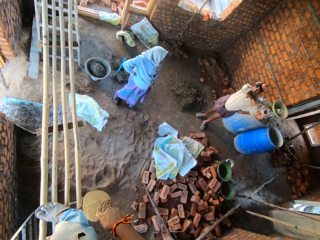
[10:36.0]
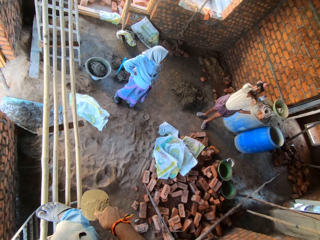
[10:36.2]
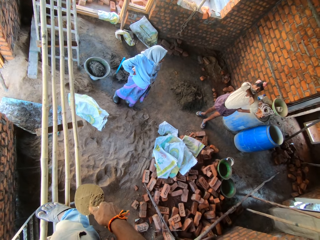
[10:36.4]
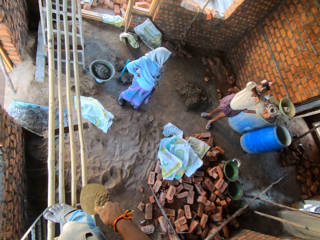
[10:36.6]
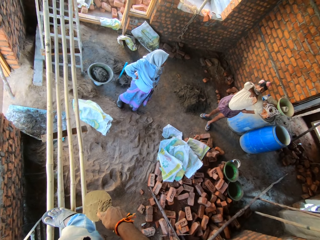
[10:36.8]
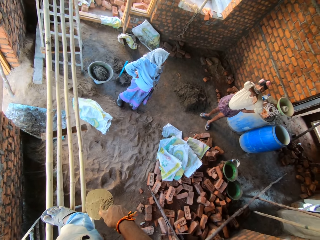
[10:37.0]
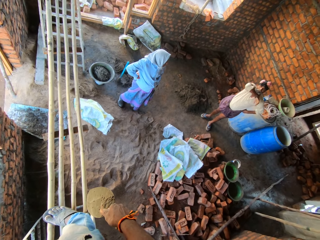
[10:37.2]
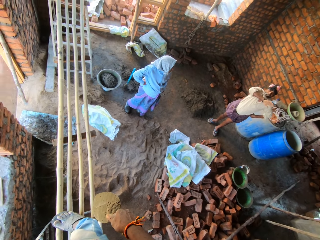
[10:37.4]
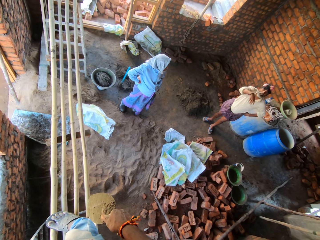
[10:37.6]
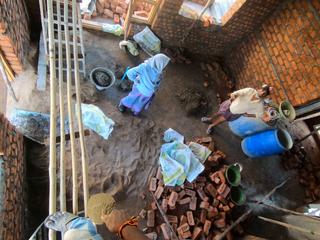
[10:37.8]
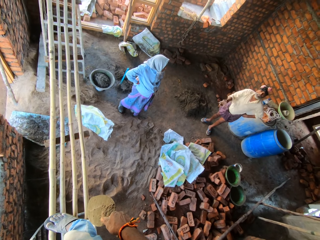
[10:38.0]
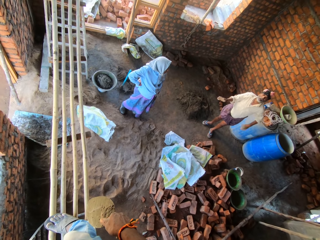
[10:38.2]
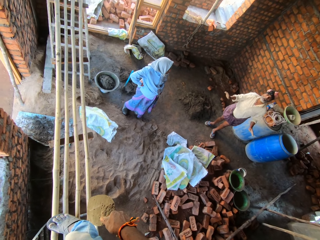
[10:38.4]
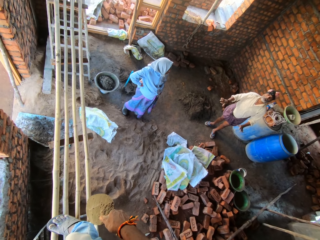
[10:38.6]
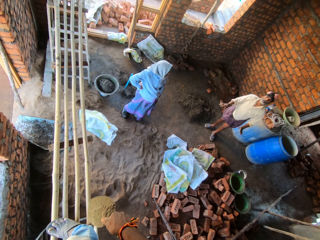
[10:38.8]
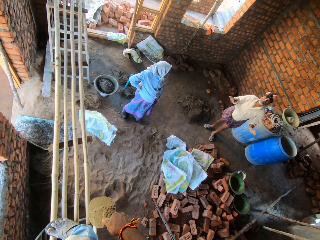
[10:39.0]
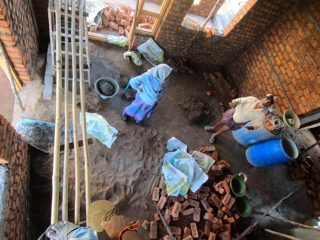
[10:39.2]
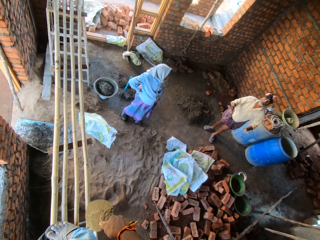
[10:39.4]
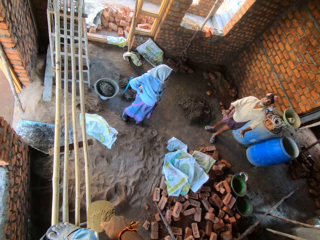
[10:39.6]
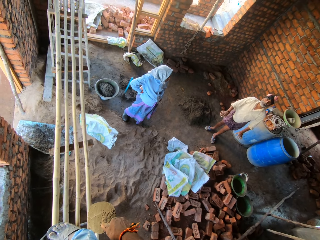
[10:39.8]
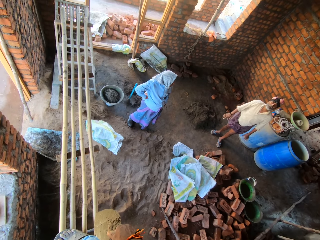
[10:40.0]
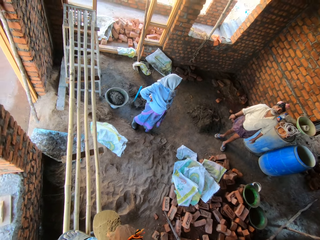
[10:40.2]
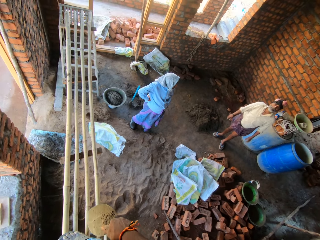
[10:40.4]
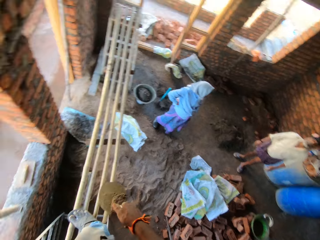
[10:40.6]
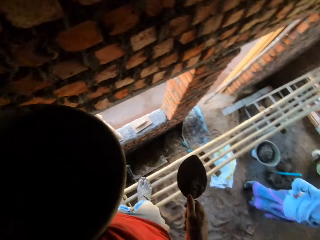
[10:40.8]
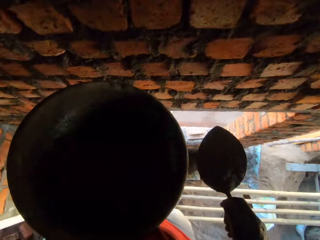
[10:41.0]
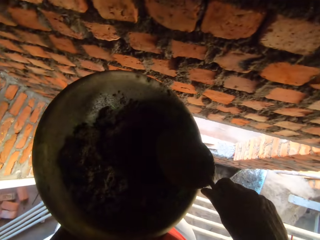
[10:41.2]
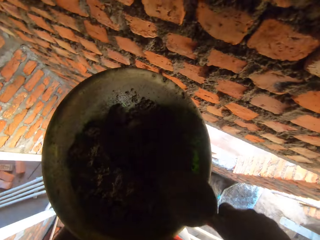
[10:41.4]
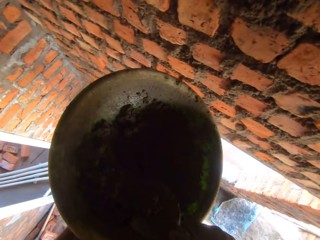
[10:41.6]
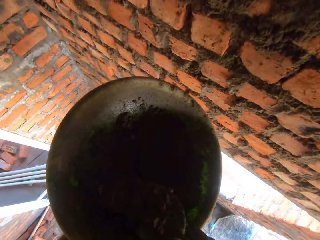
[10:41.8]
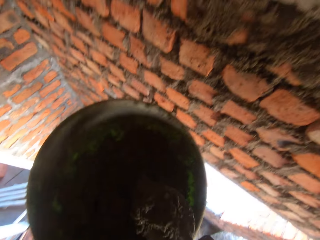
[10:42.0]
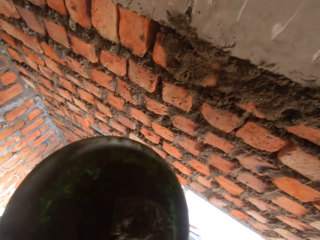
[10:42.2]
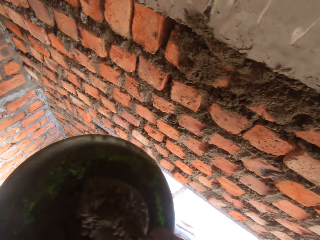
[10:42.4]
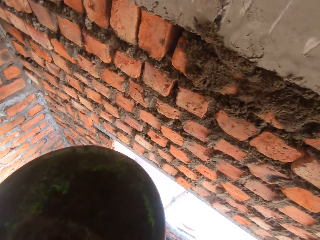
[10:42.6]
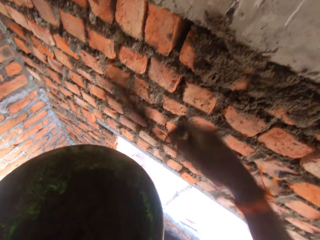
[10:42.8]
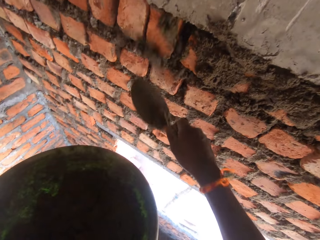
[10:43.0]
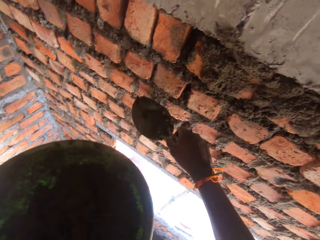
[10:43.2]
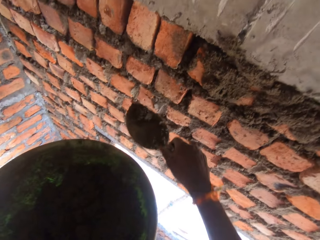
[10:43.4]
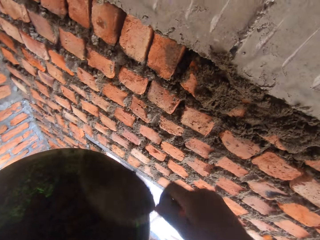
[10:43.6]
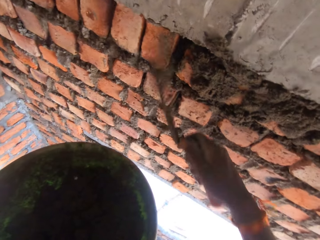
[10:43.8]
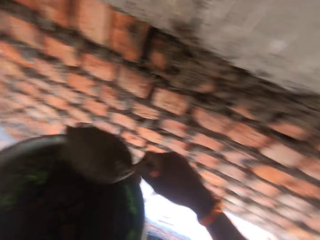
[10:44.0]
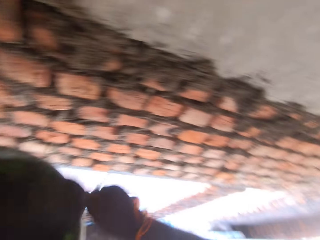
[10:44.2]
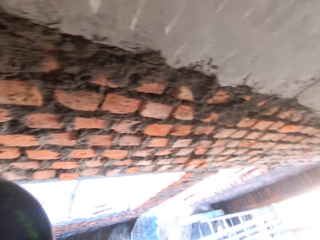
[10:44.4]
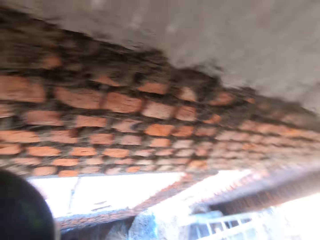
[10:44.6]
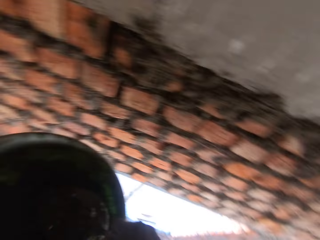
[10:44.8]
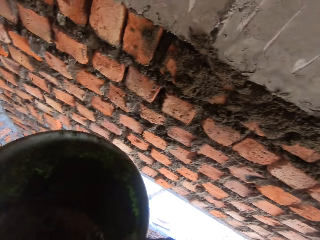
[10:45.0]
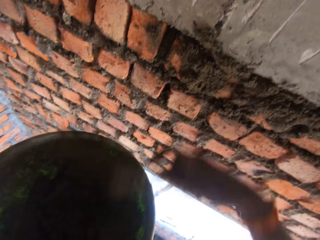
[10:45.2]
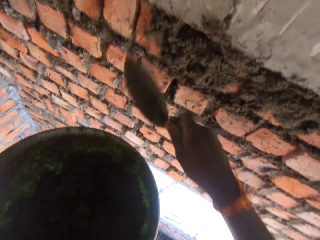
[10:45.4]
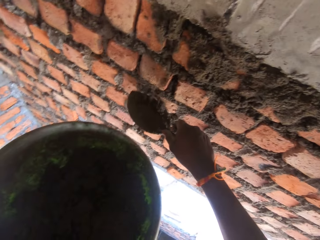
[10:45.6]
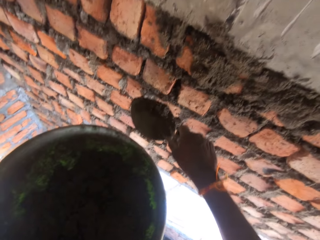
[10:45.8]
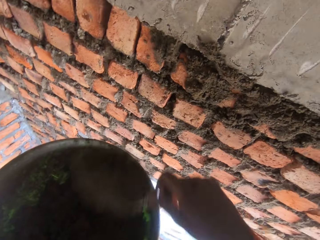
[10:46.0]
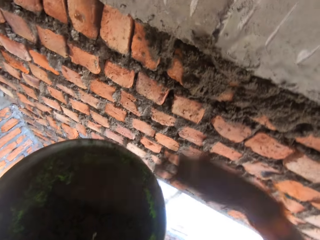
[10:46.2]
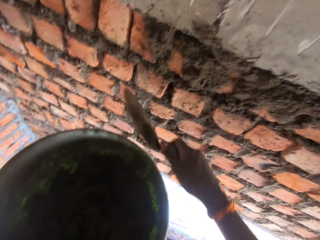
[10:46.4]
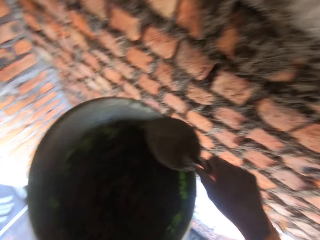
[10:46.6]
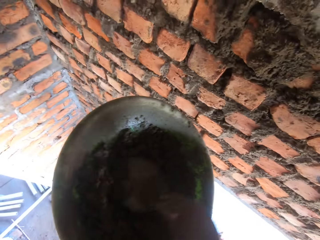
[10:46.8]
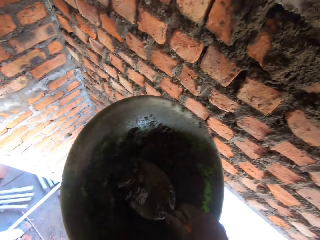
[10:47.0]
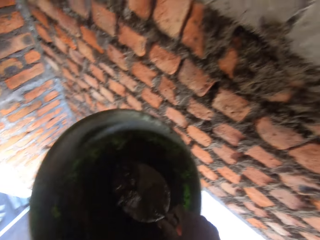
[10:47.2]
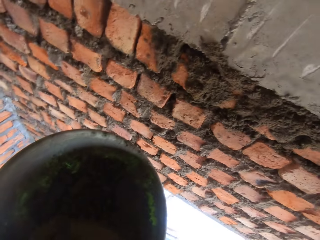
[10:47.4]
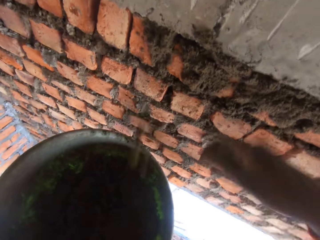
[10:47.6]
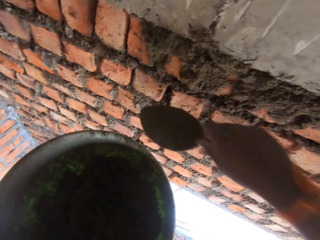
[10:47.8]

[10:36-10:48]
The camera wearer scoops mortar from the hand pan on the bamboo sticks with the trowel in his right hand. He plasters mortar on the wall with the trowel in his right hand. He scoops mortar from the hand pan on the bamboo sticks with the trowel in his right hand. He plasters mortar on the wall with the trowel in his right hand. He scoops mortar from the hand pan on the bamboo sticks with the trowel in his right hand.

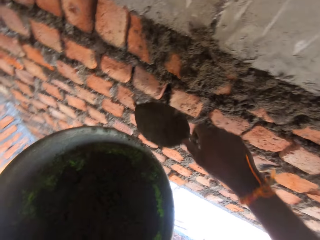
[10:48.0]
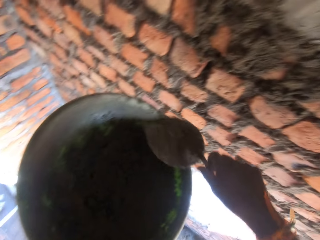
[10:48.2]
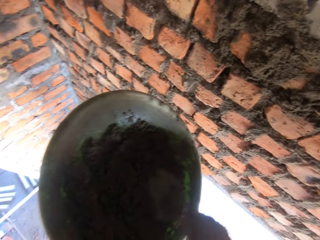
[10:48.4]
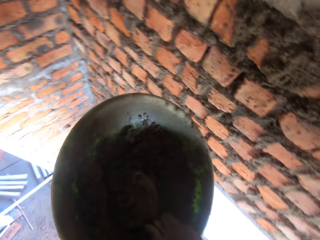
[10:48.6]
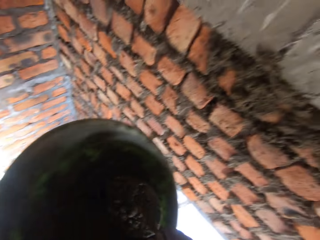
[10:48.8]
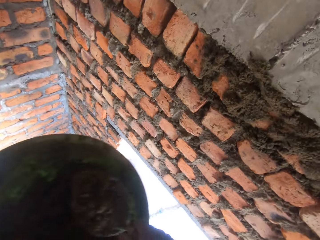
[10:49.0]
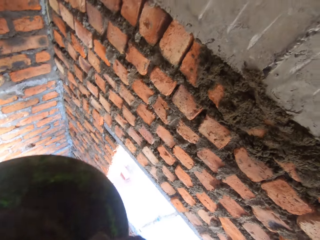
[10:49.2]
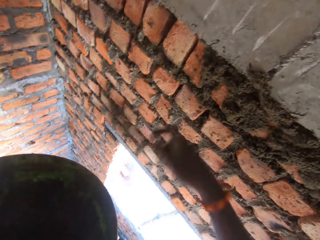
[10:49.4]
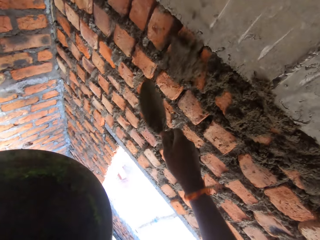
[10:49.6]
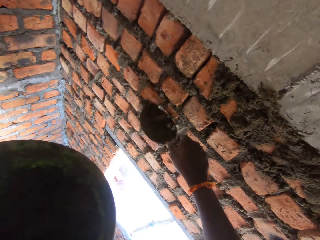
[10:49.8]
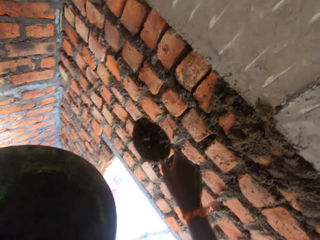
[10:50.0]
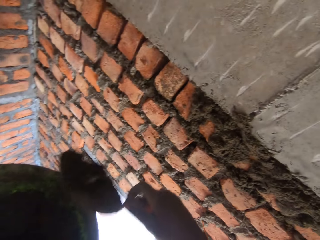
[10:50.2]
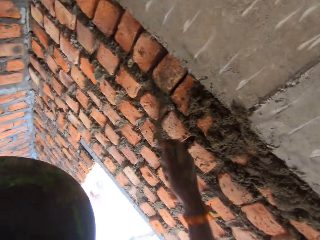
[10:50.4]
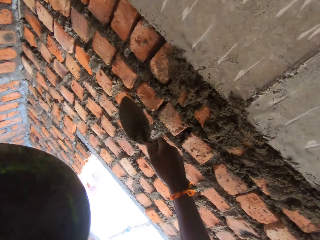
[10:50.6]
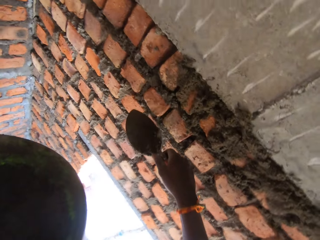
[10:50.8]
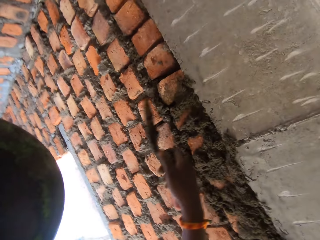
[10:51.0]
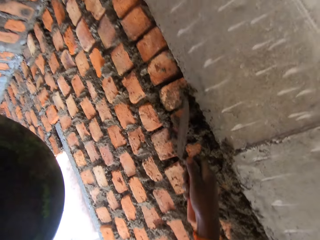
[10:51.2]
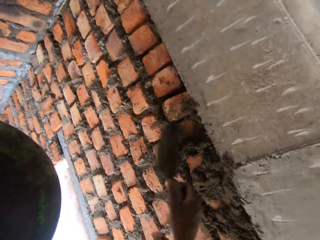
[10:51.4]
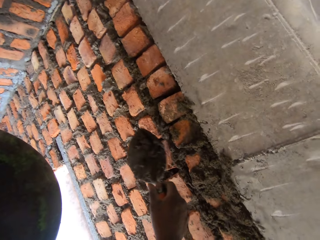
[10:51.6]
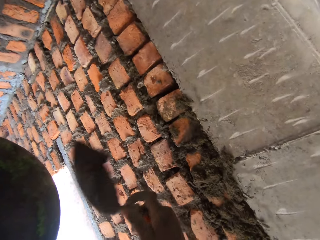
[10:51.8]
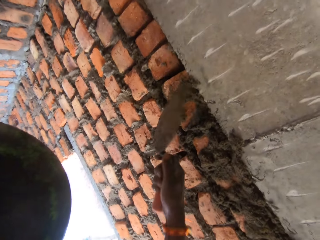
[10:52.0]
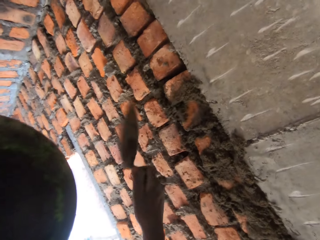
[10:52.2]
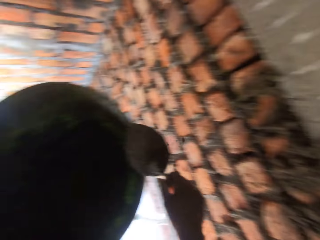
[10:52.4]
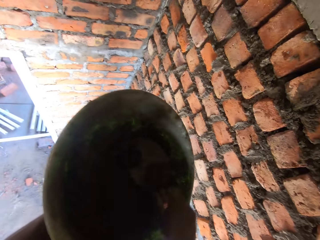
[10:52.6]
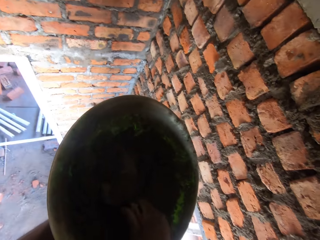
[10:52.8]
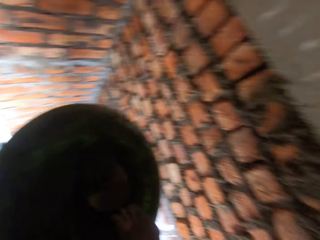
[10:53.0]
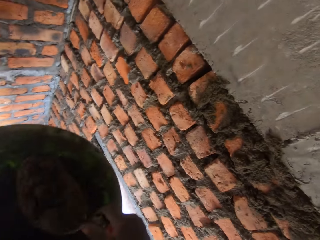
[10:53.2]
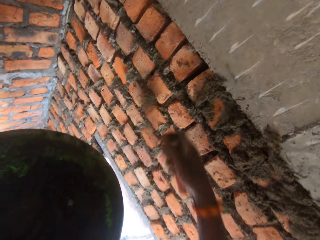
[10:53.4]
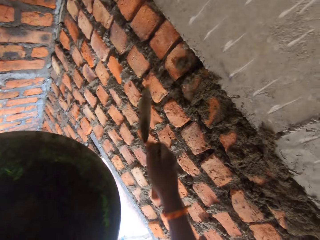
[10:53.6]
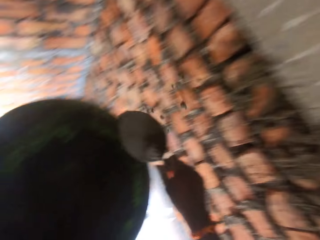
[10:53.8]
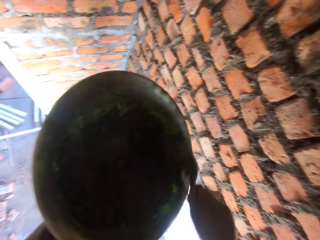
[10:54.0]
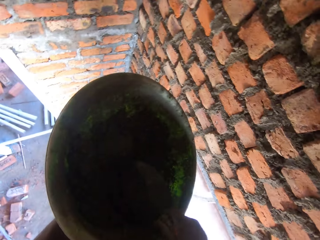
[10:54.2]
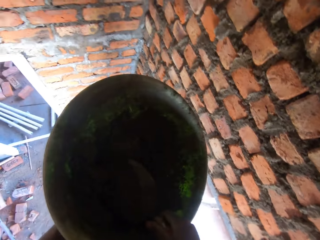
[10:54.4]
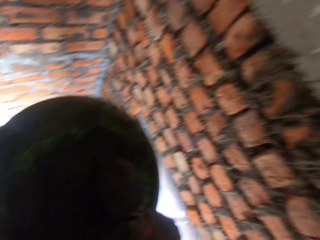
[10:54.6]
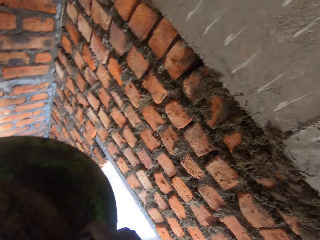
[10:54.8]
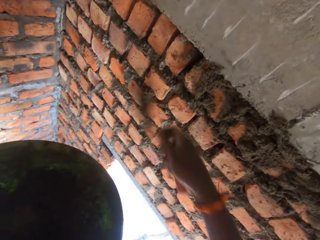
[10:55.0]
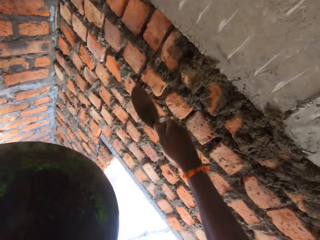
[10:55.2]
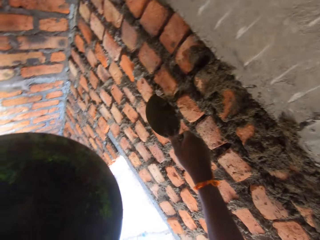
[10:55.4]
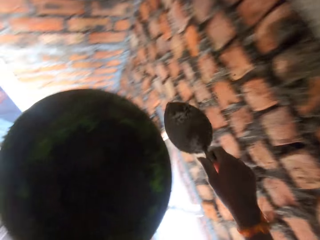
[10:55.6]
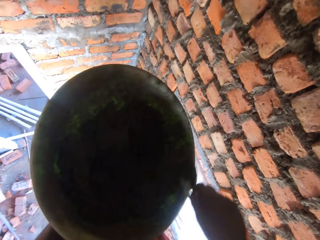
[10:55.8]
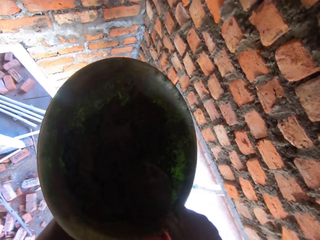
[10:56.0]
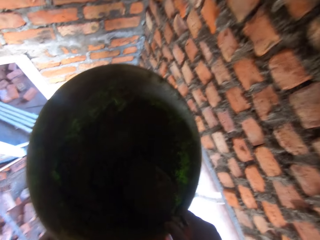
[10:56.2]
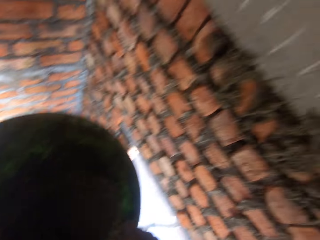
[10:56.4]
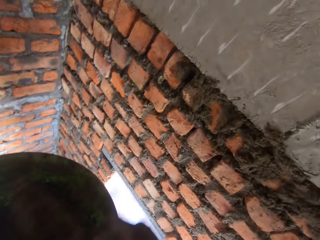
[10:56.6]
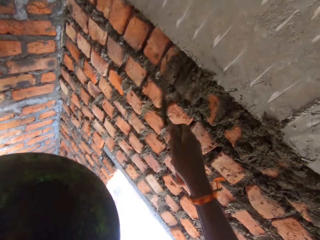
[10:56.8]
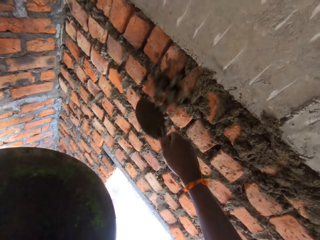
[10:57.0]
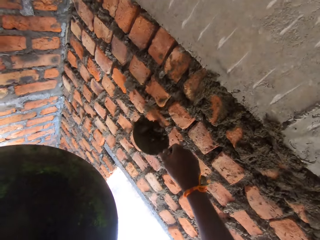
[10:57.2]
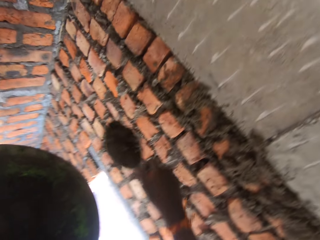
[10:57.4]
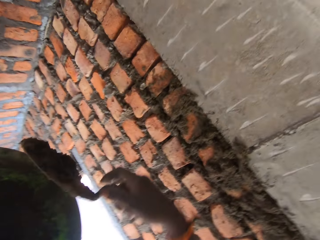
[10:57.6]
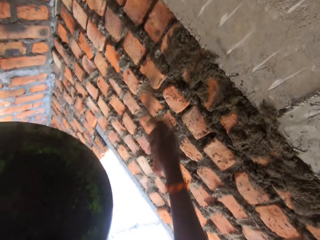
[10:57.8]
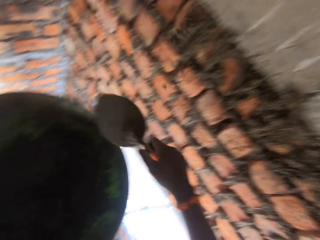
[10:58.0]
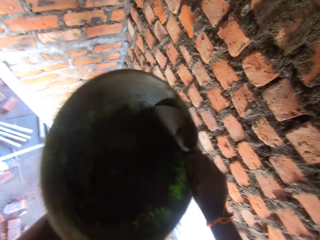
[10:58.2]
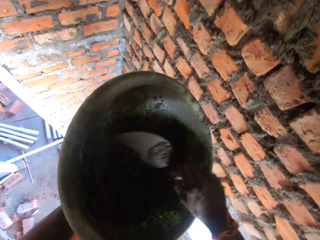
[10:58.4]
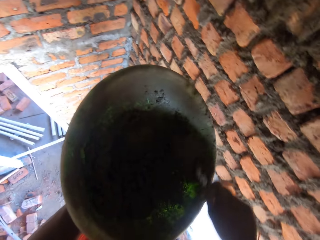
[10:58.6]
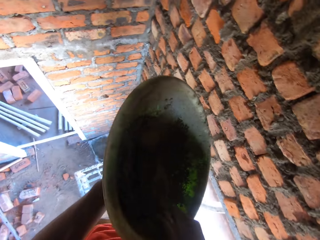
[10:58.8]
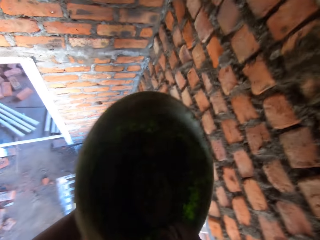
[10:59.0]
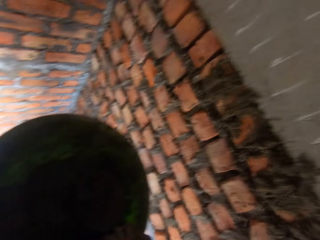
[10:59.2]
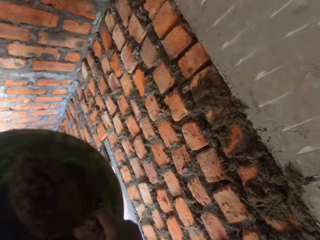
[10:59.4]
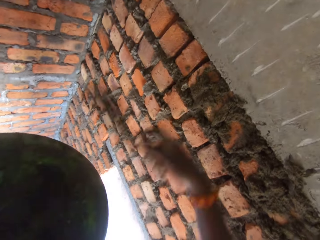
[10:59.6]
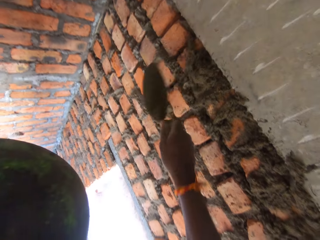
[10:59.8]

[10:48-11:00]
The camera wearer plasters mortar on the wall with the trowel in his right hand. He scoops mortar from the hand pan on the bamboo sticks with the trowel in his right hand. He plasters mortar on the wall with the trowel in his right hand. He scrapes mortar on the wall with the trowel in his right hand. He plasters mortar on the wall with the trowel in his right hand. He scoops mortar from the hand pan on the bamboo sticks with the trowel in his right hand. He plasters mortar on the wall with the trowel in his right hand. He scoops mortar from the hand pan on the bamboo sticks with the trowel in his right hand. He plasters mortar on the wall with the trowel in his right hand. He scoops mortar from the hand pan on the bamboo sticks with the trowel in his right hand. He plasters mortar on the wall with the trowel in his right hand. He scoops mortar from the hand pan on the bamboo sticks with the trowel in his right hand.
